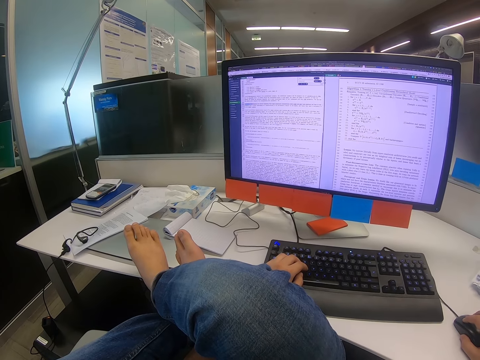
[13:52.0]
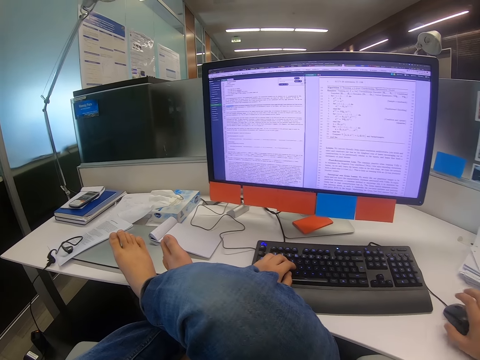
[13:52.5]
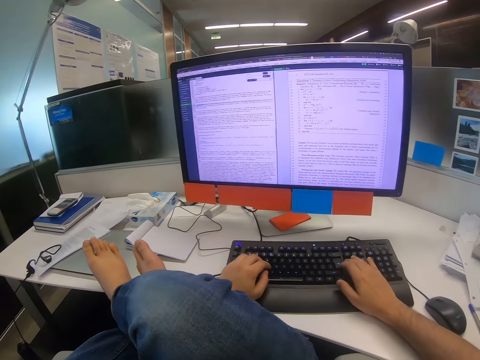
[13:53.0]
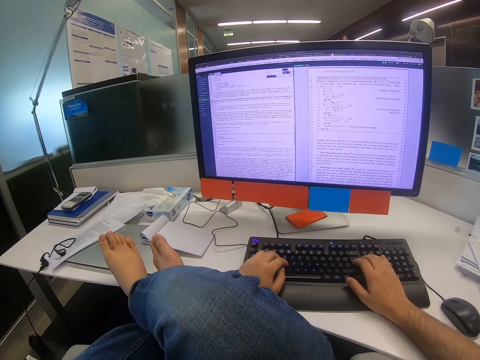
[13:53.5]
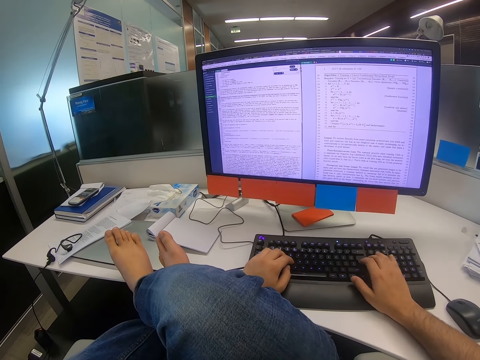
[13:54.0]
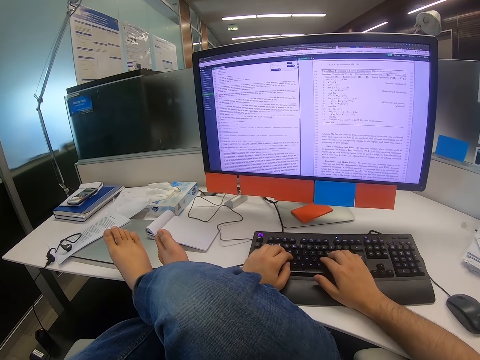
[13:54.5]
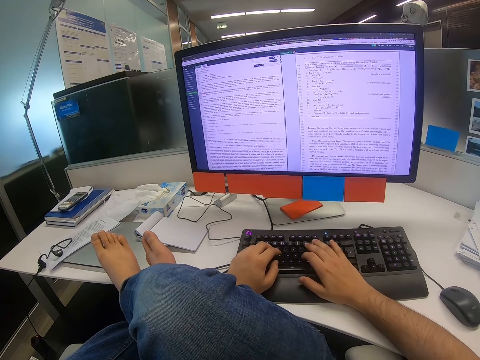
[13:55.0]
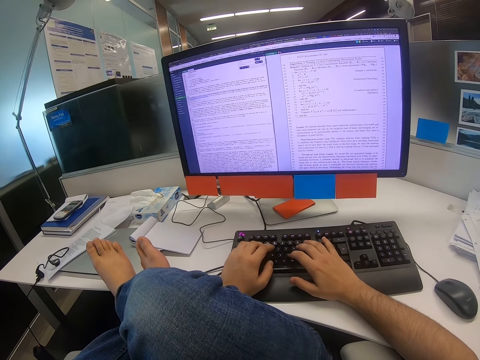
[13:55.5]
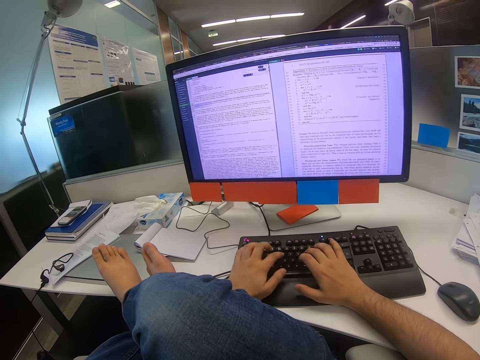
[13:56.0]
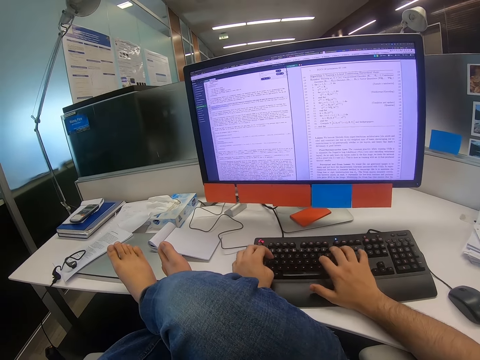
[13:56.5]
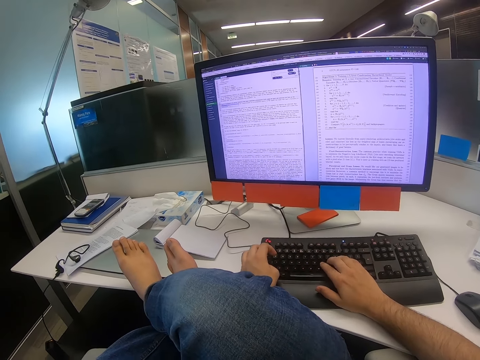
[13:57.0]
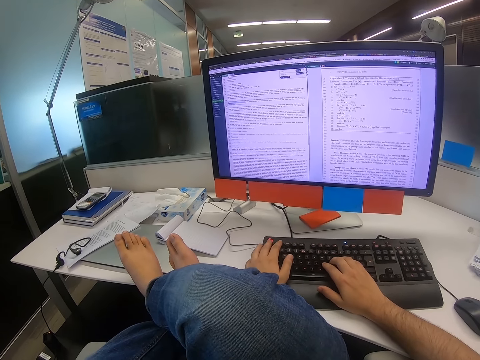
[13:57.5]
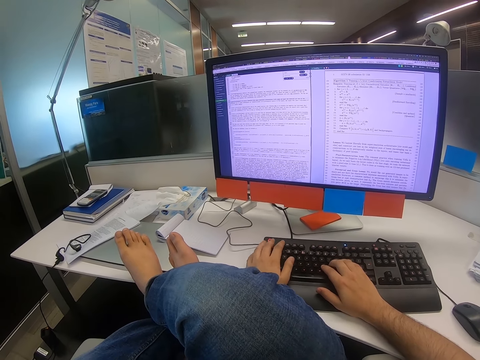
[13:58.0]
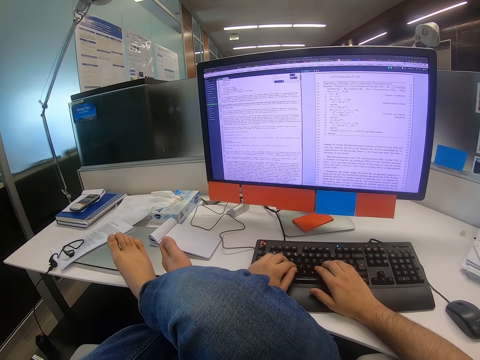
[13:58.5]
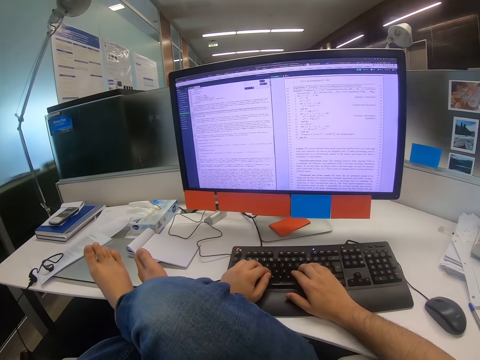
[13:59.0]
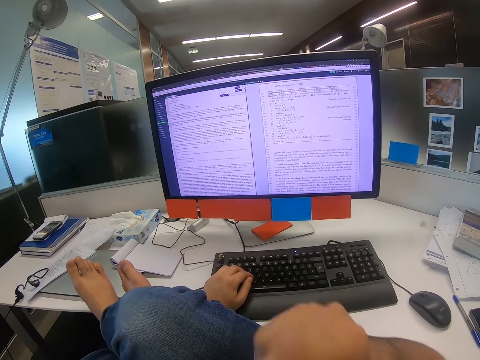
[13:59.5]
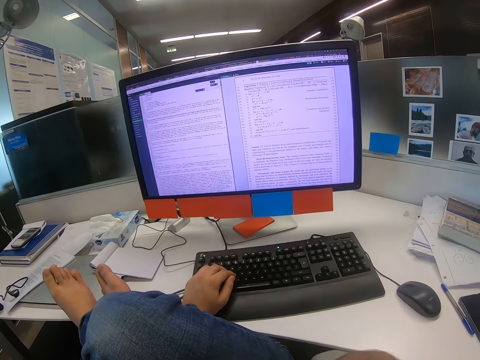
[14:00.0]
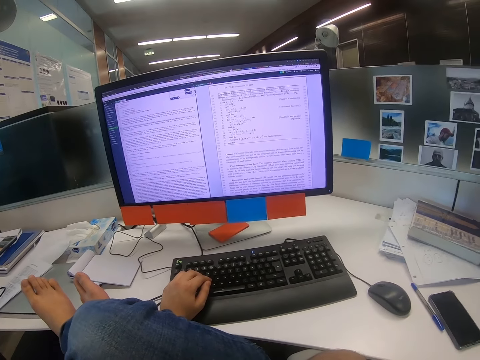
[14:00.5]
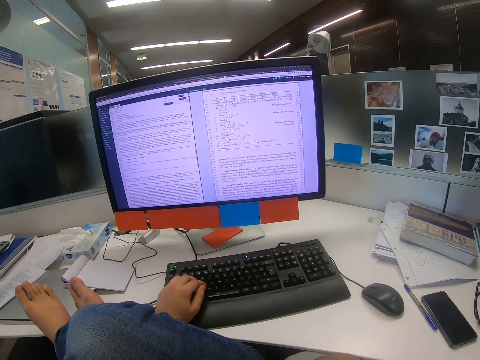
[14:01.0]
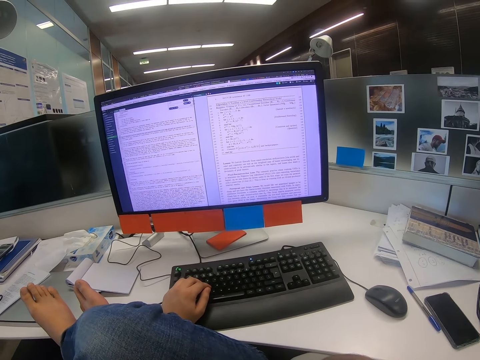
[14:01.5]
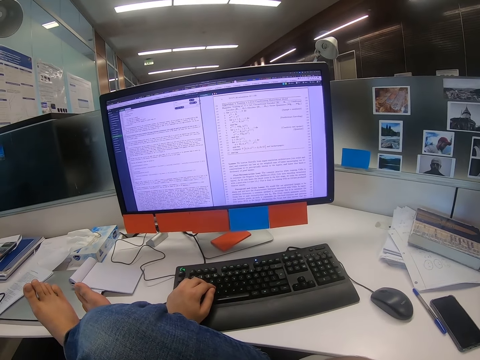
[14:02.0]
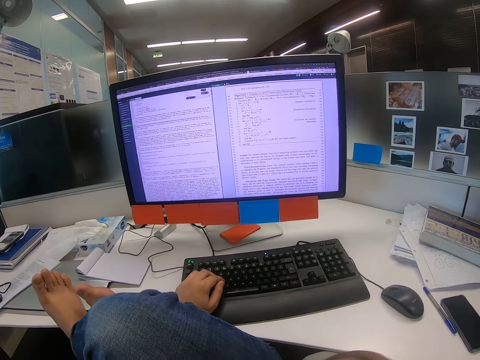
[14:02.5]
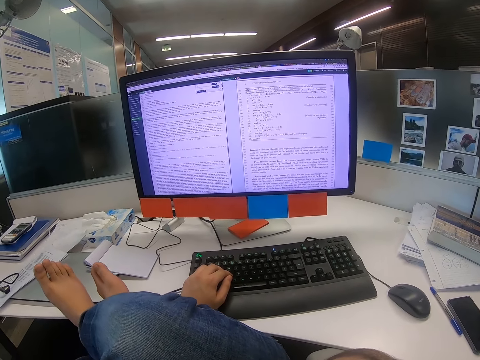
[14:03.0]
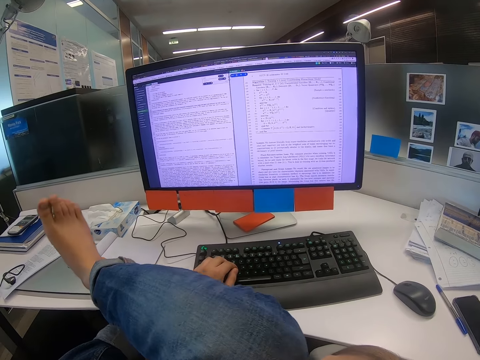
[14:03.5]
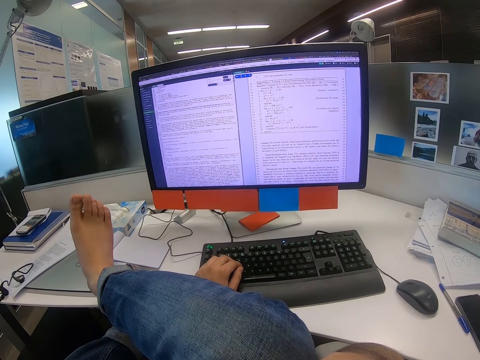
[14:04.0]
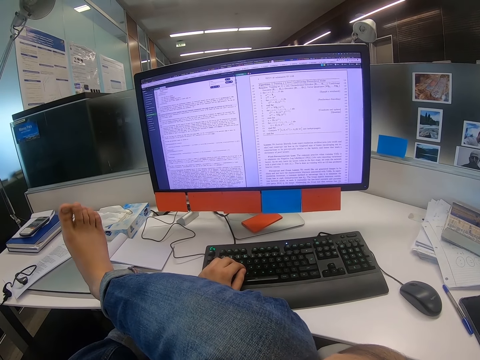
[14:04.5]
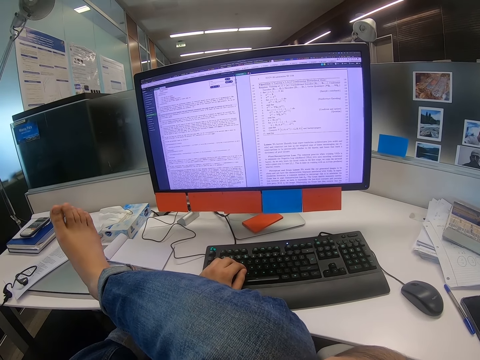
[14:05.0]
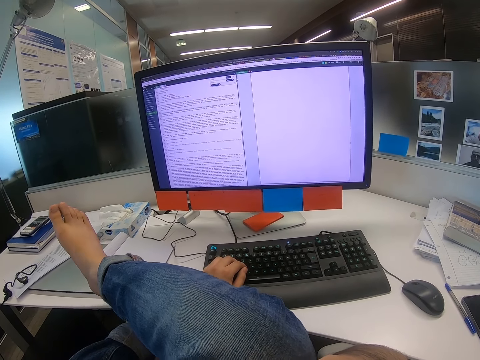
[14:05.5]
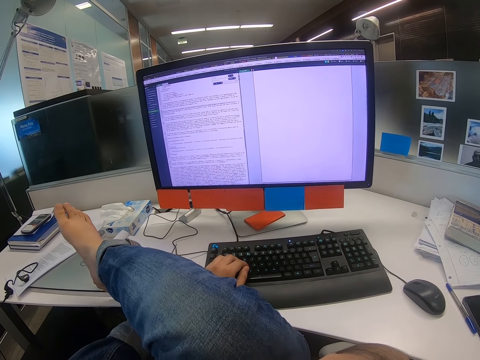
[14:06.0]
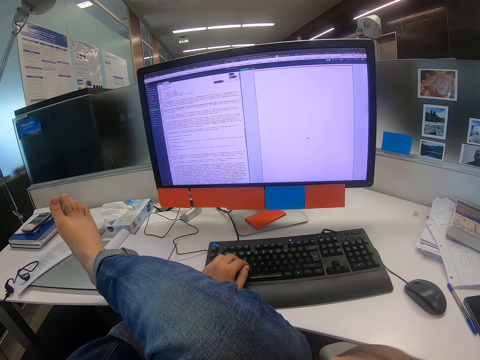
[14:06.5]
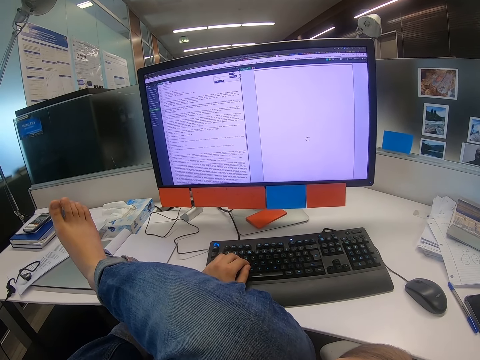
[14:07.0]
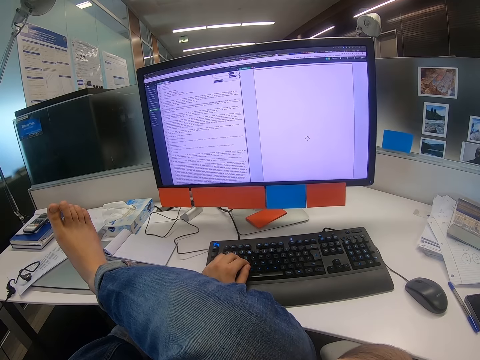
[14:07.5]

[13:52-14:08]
The camera wearer types on the keyboard with both hands. They move the right hand up. They move the toe fingers. They move the right leg up.

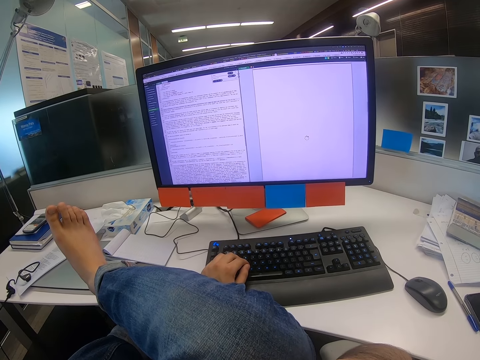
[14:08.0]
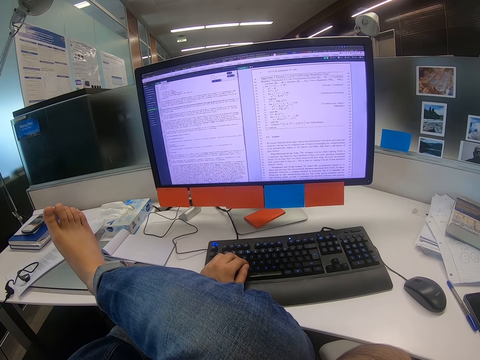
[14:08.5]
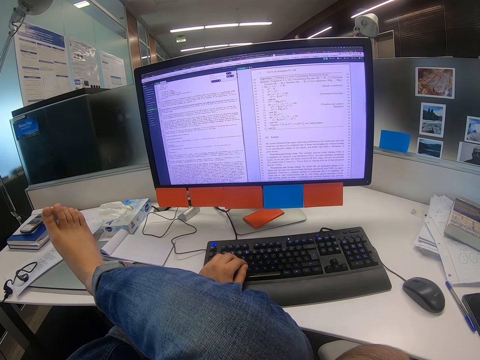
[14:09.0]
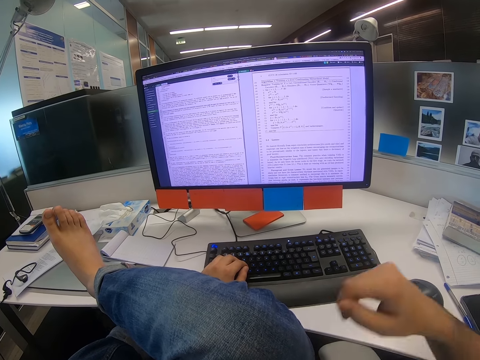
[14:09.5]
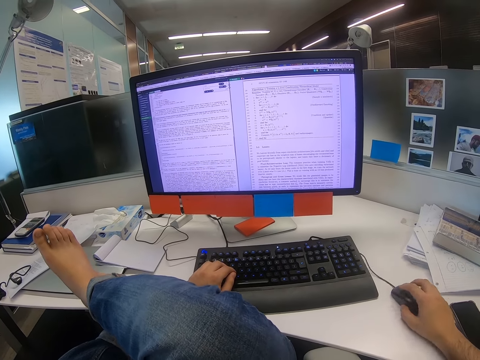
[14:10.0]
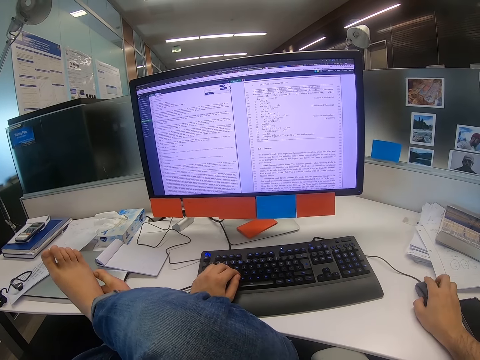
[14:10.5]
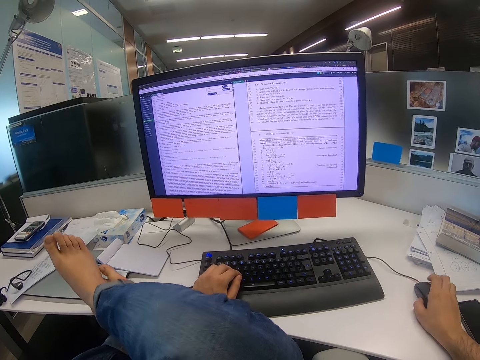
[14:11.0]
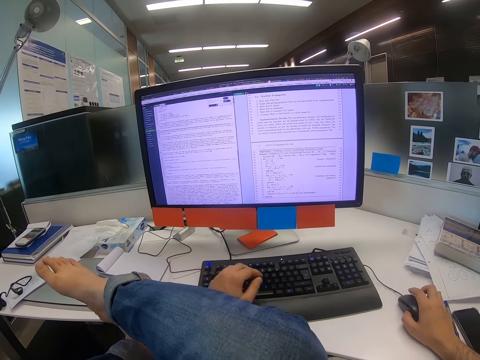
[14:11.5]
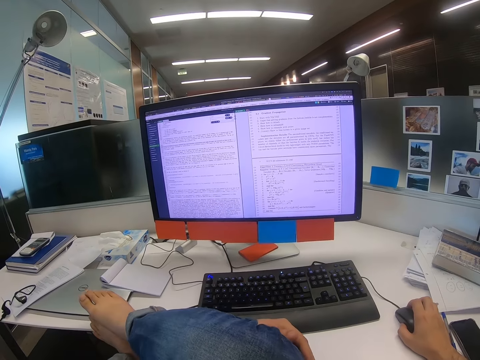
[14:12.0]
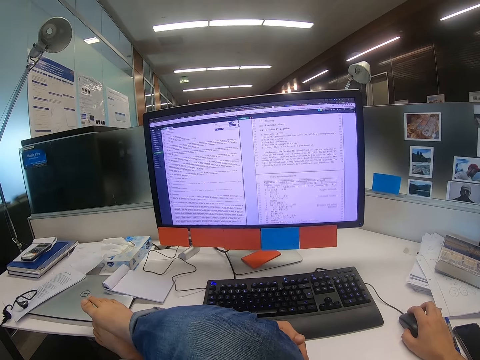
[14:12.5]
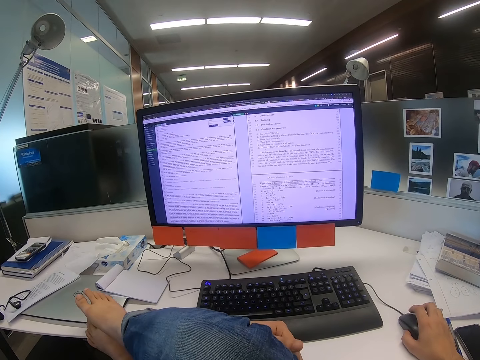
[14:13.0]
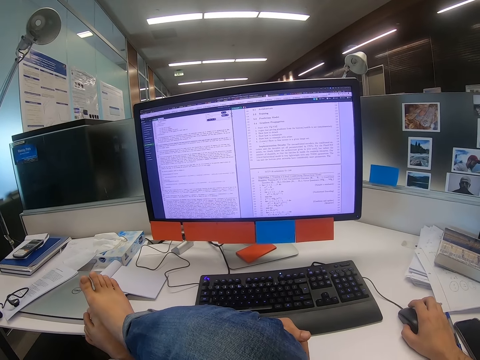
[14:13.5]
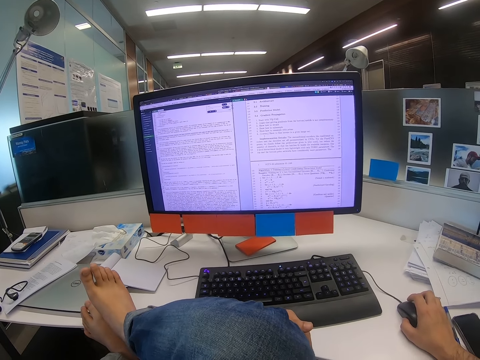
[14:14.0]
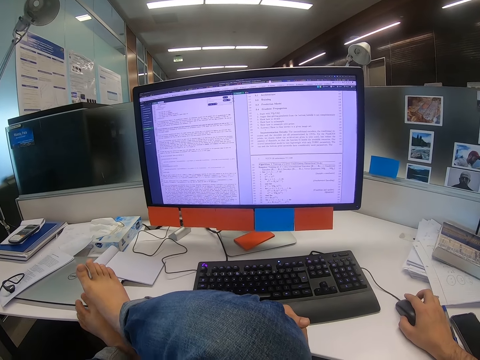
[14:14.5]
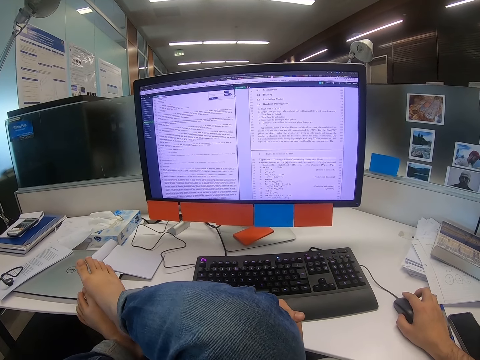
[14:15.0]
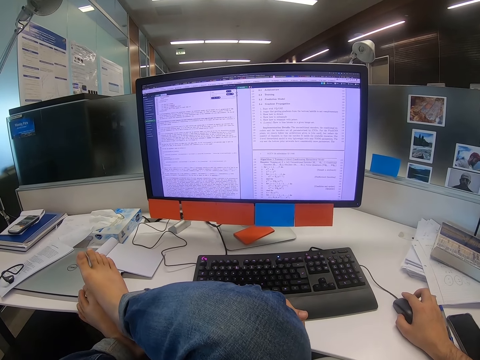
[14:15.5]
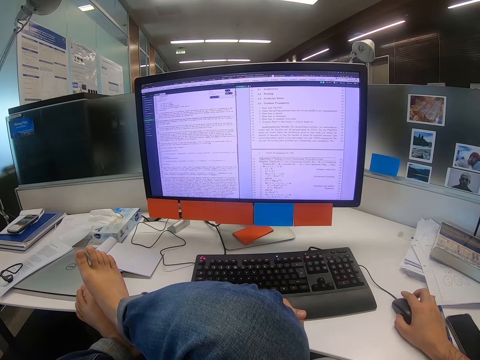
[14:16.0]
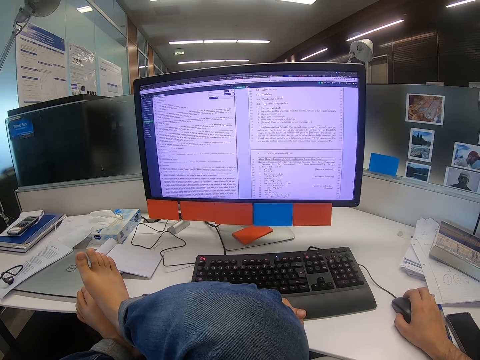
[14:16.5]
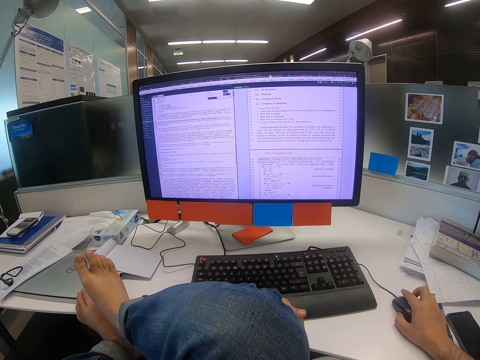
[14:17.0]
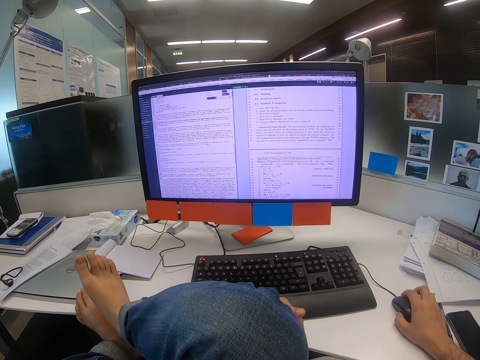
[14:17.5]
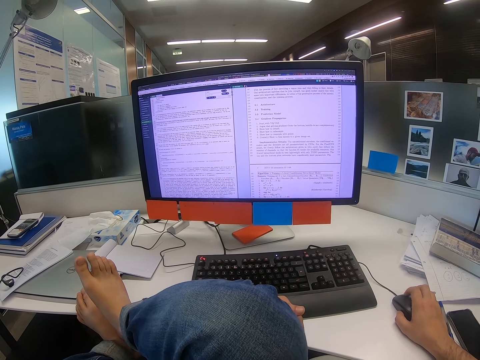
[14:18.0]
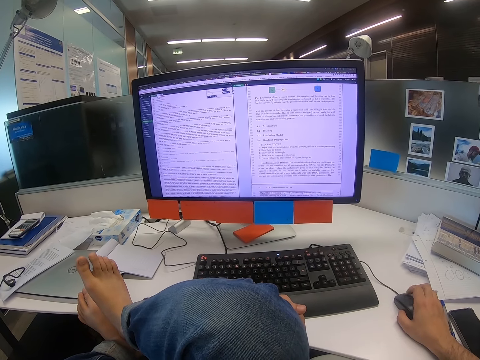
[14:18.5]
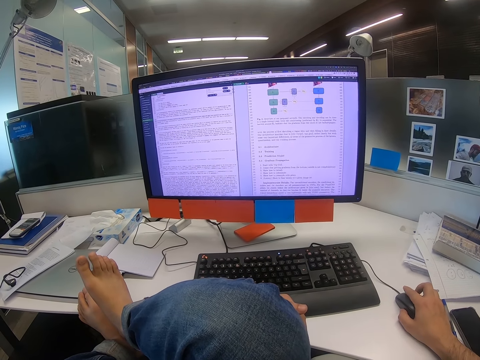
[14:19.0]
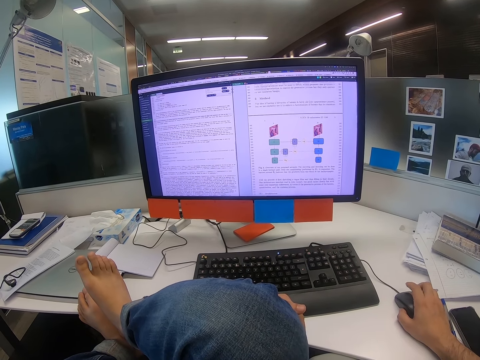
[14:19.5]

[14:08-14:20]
The camera wearer moves the right hand down. They touch the mouse. They move the right leg down. They move the mouse with the right hand. They move the right leg up. They move the left hand. They move both legs. They scroll the mouse scroll wheel with the right hand.
